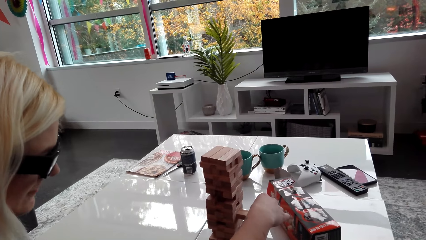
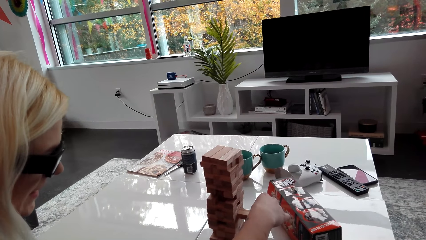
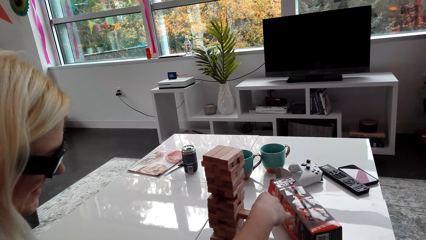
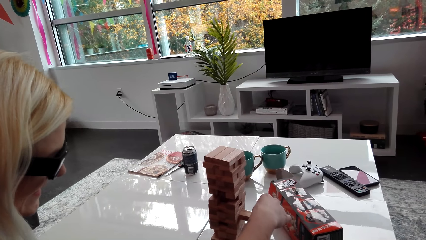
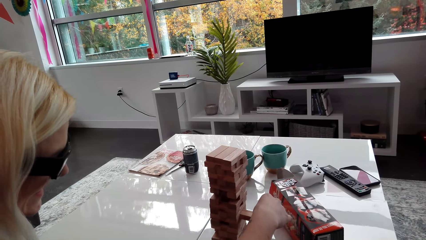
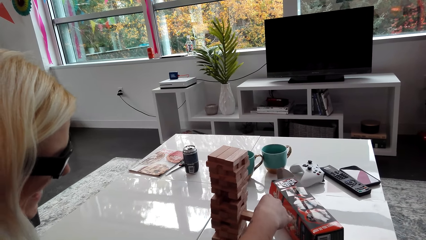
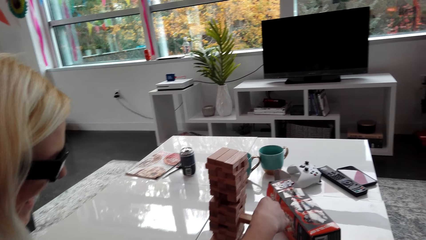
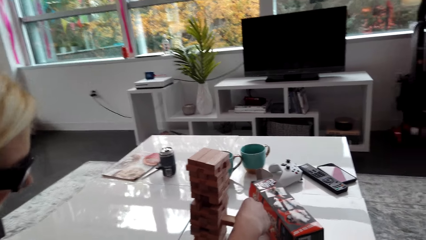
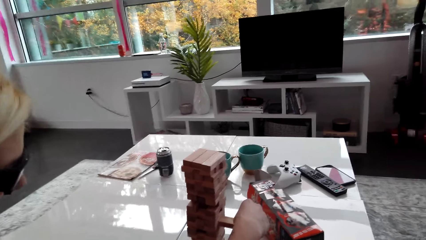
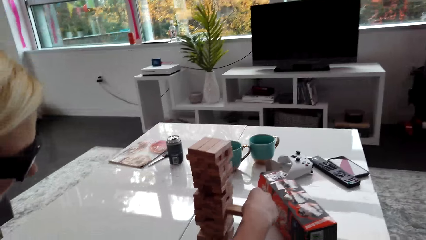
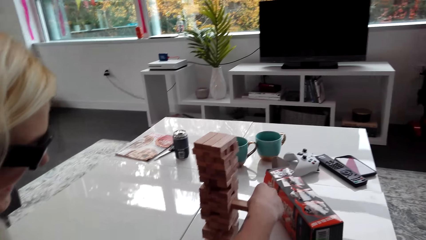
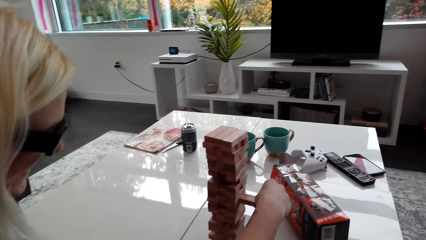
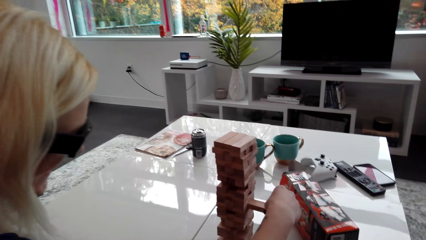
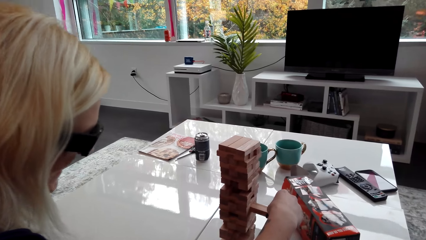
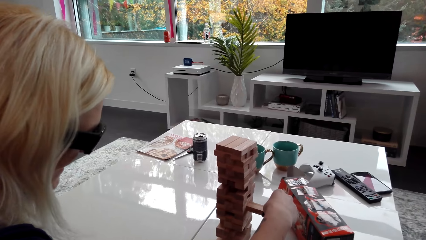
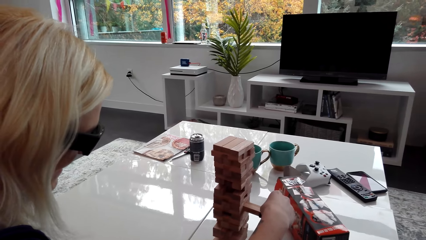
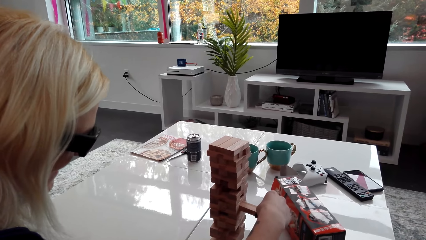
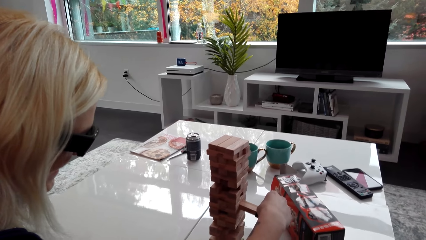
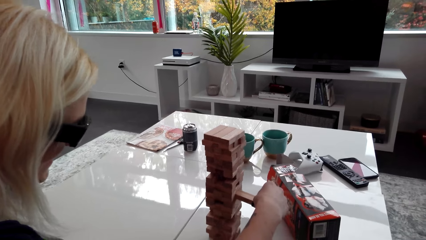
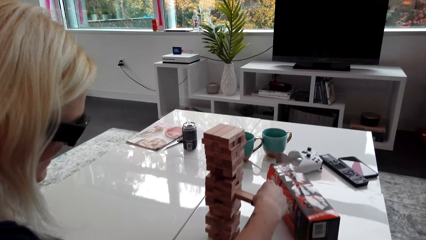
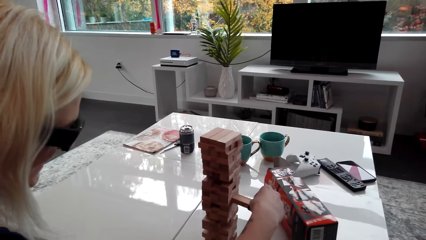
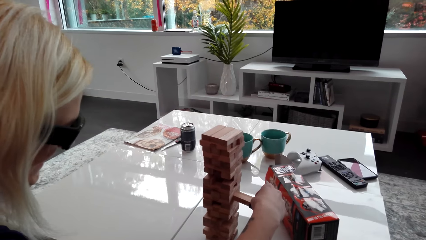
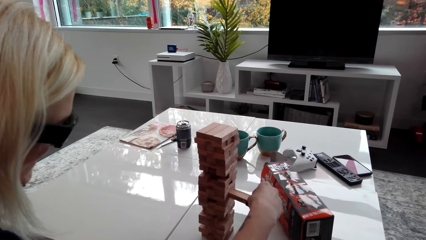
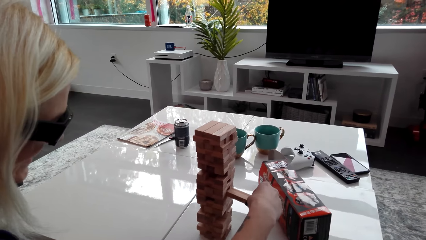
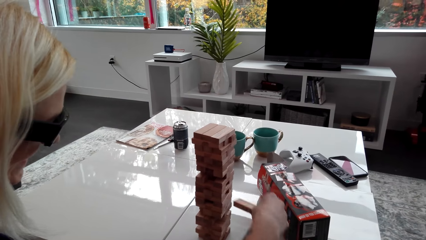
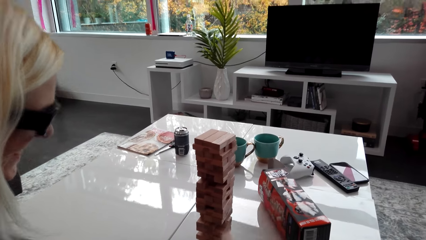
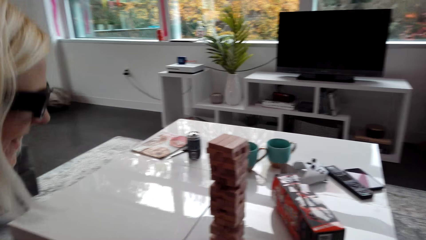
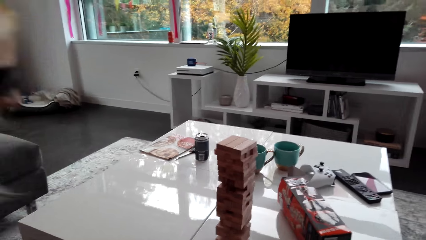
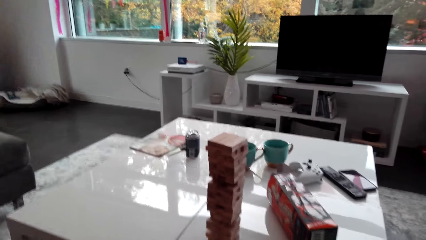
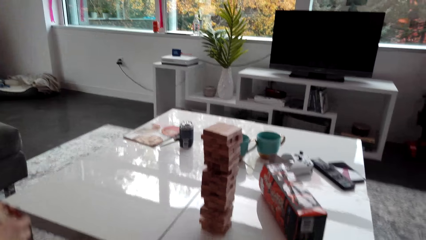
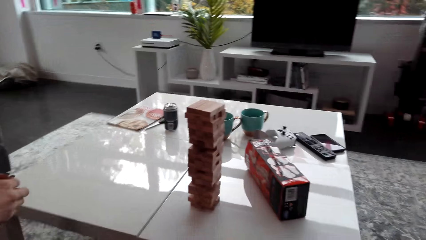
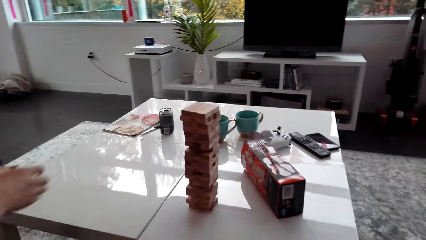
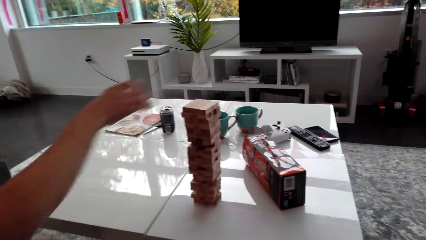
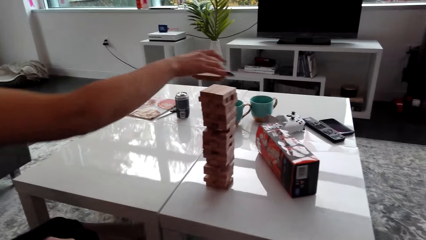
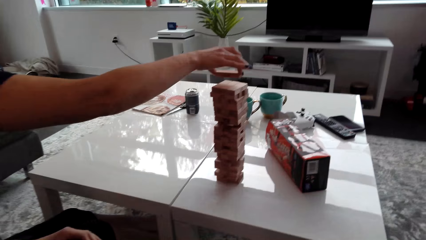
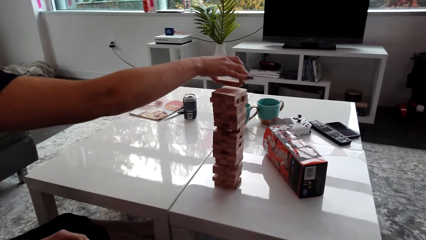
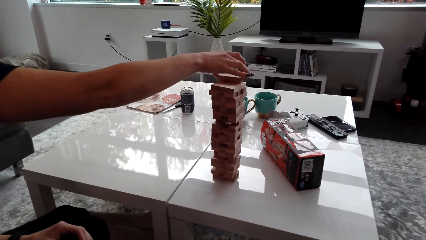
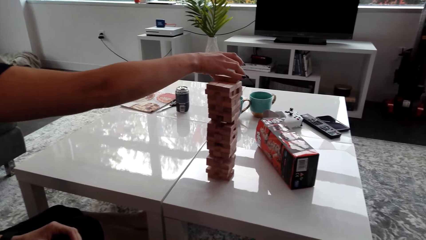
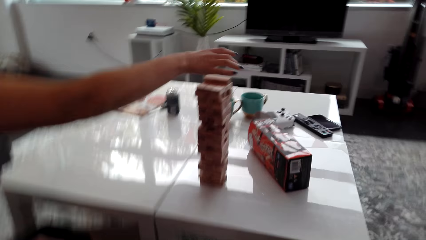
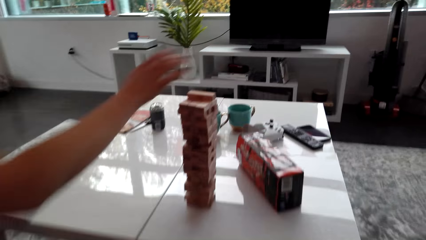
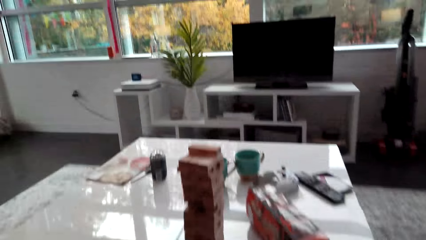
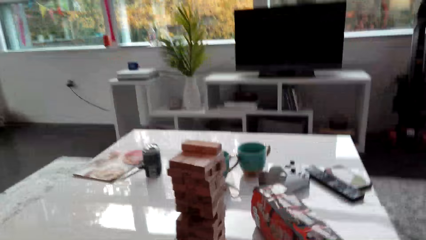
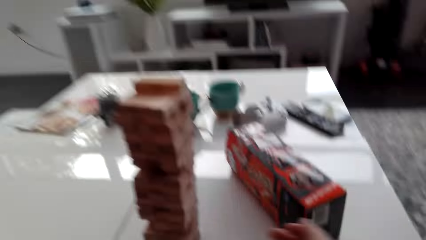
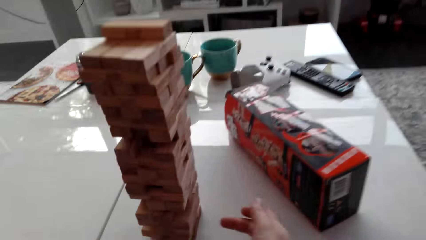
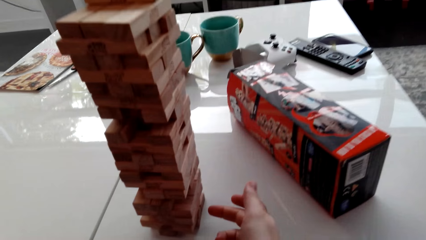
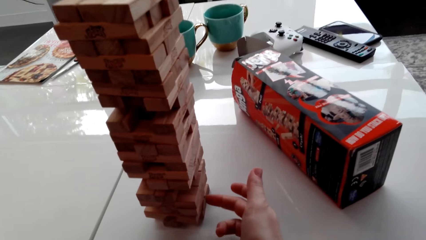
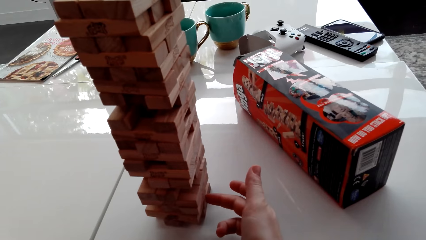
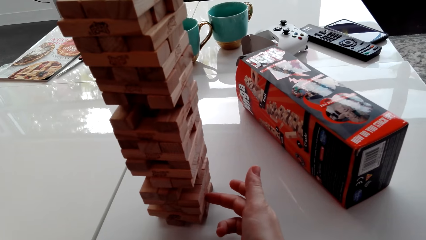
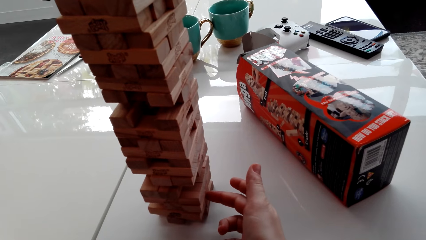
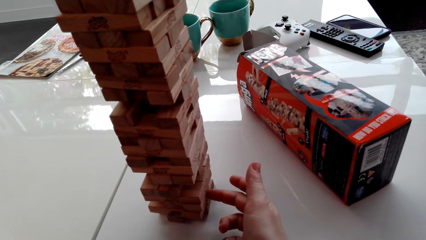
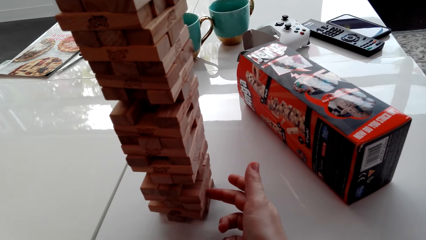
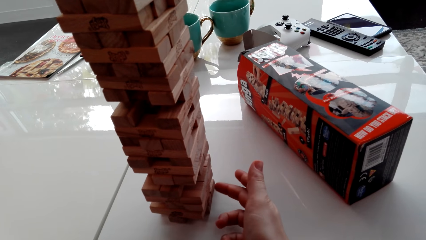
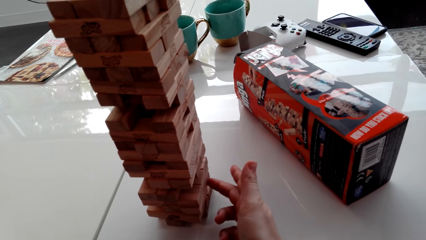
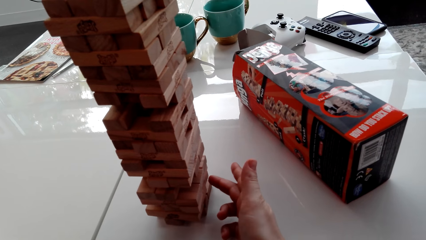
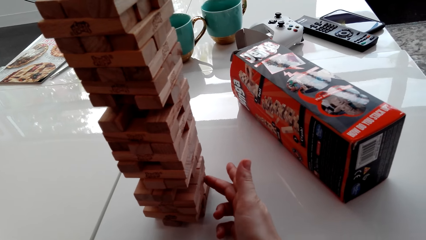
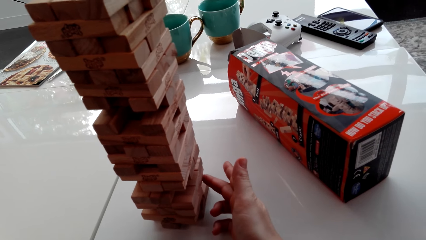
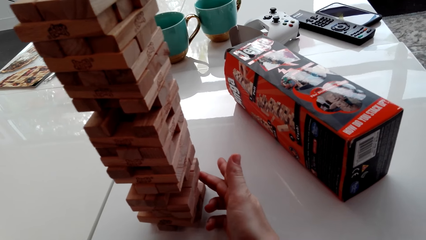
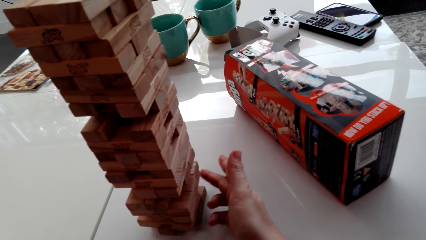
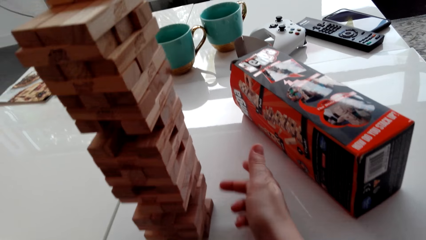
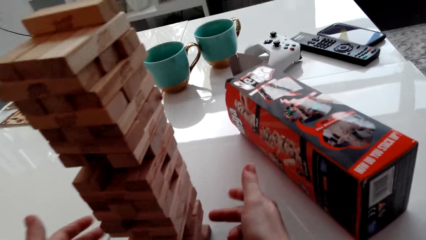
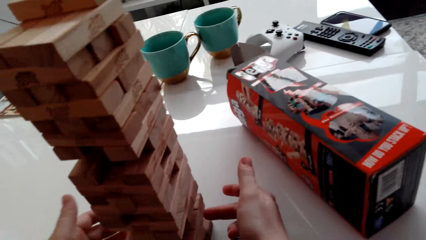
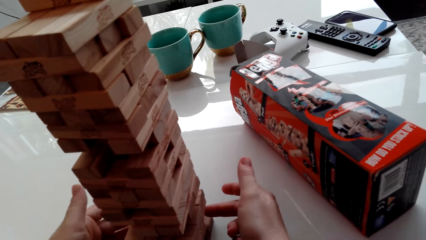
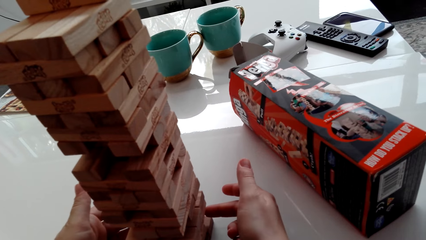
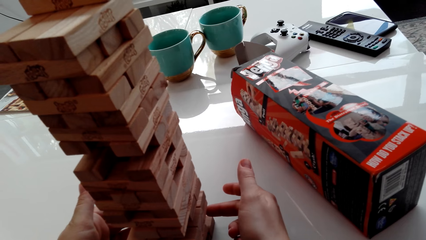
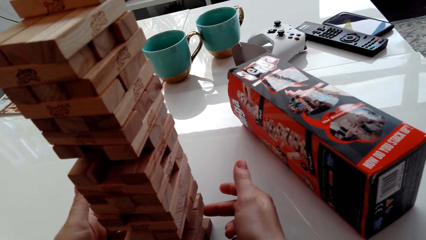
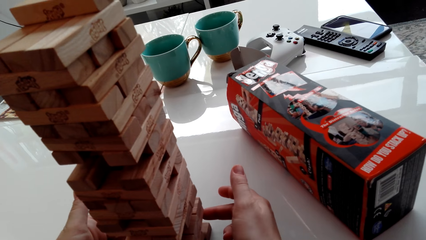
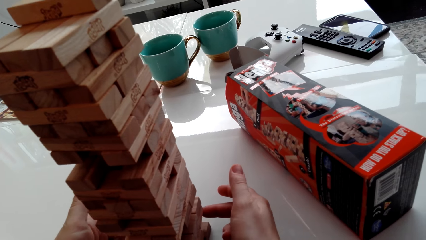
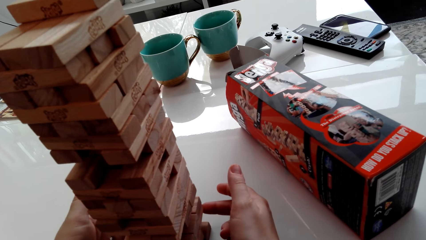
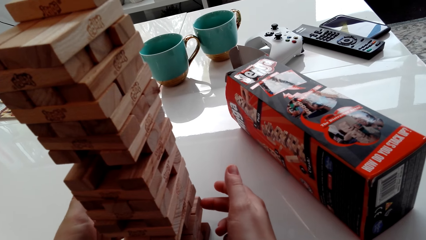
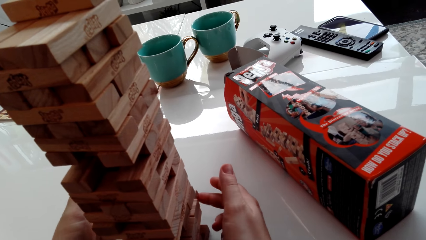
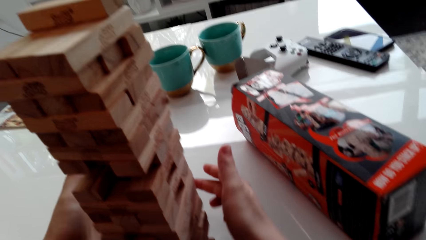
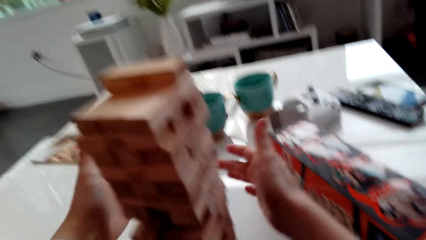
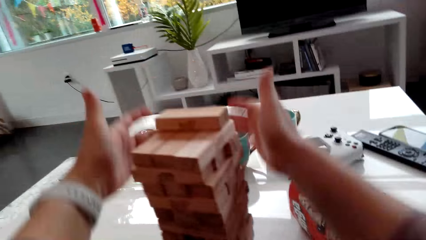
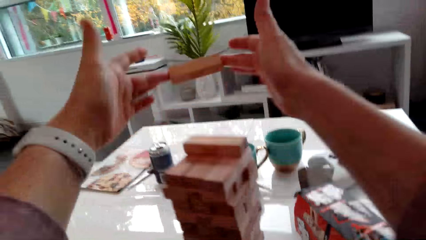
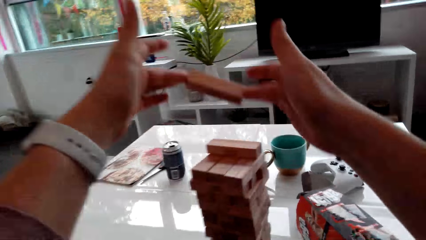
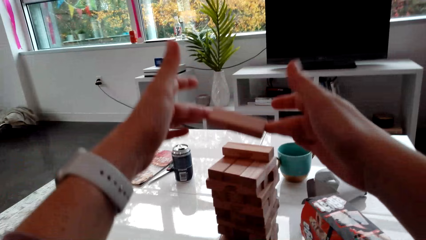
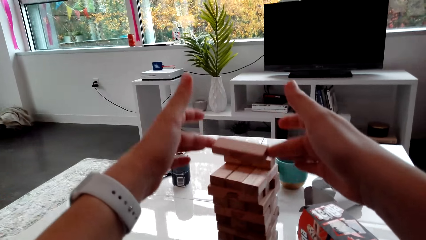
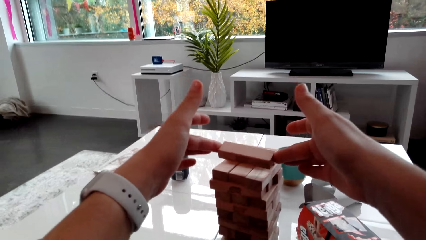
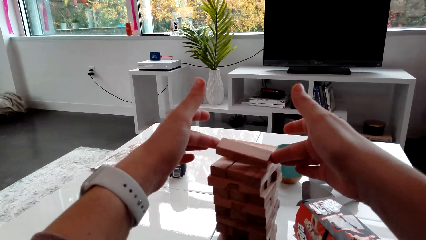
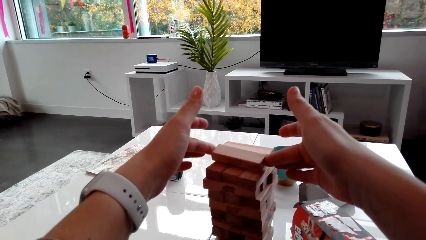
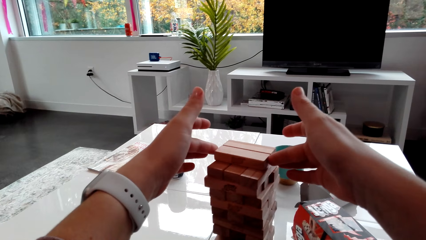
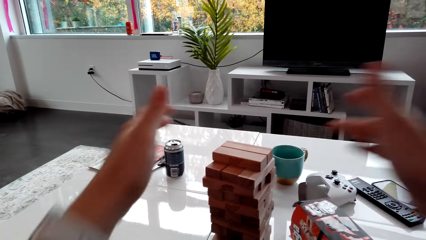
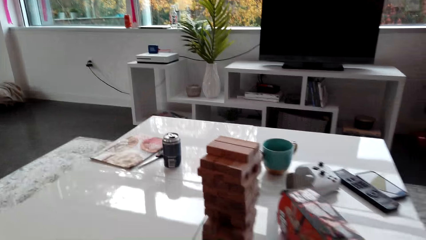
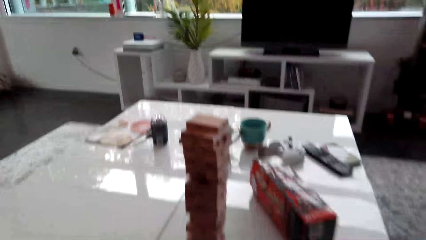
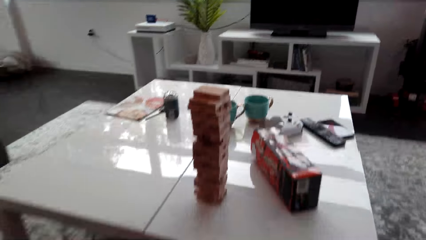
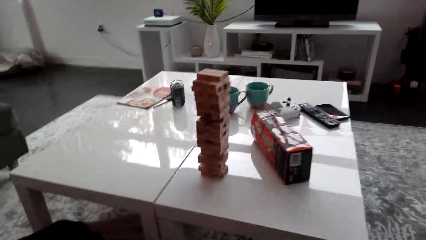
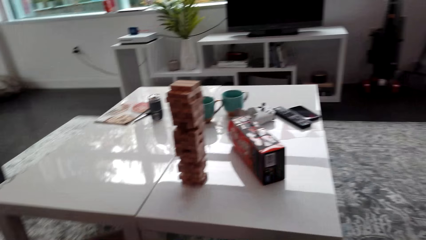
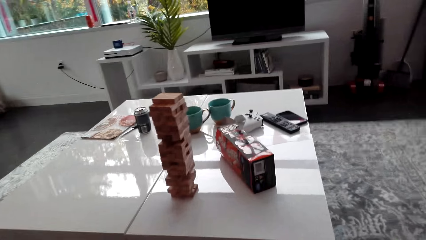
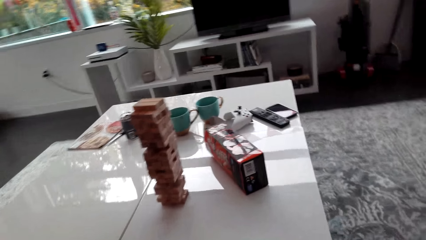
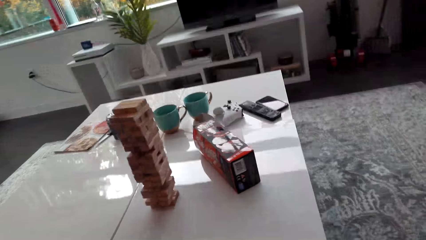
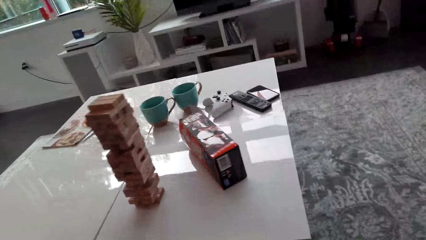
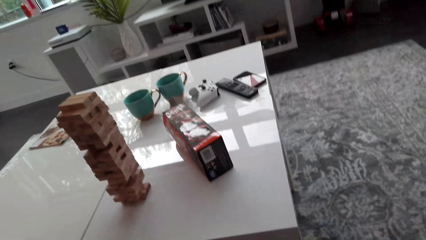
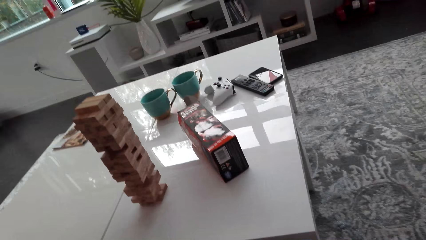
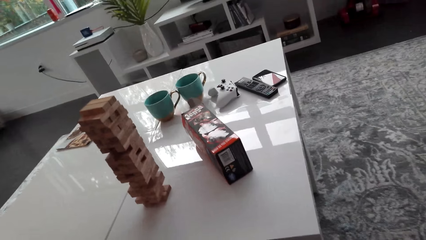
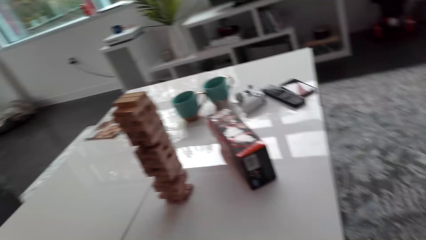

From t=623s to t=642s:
A lady places a wood brick on the topmost level. The camera wearer picks a block or wood brick from the tower and places the wood brick on the topmost level.
